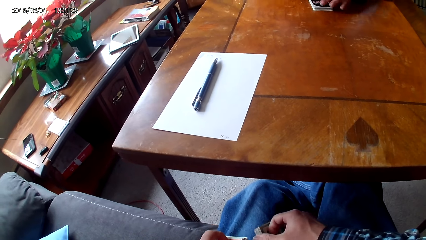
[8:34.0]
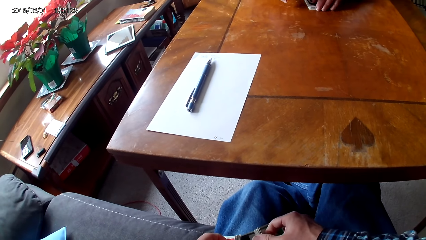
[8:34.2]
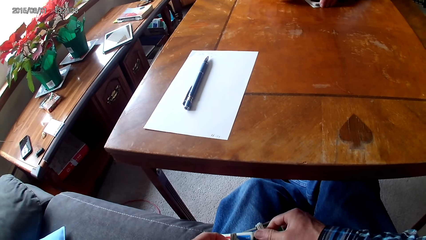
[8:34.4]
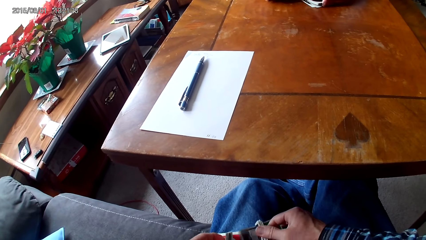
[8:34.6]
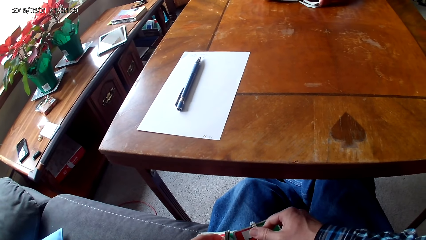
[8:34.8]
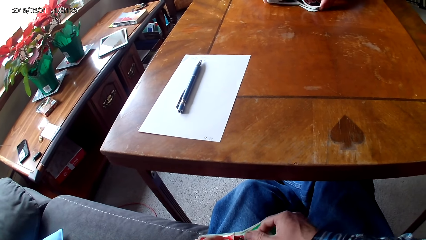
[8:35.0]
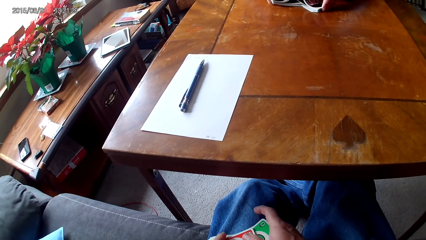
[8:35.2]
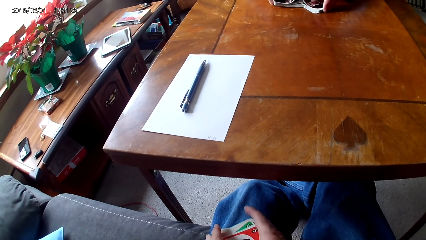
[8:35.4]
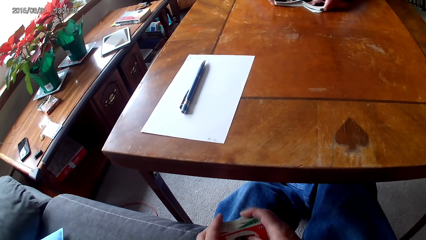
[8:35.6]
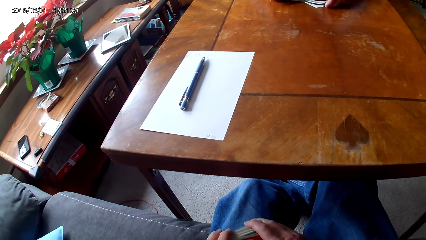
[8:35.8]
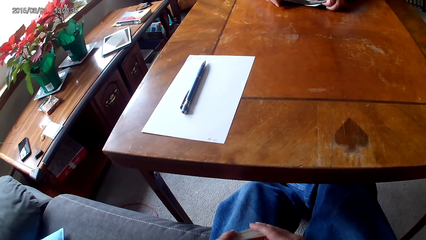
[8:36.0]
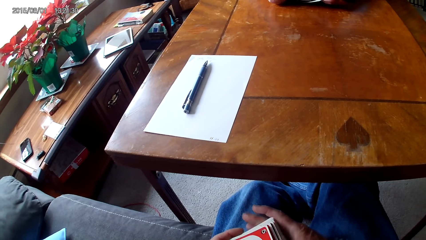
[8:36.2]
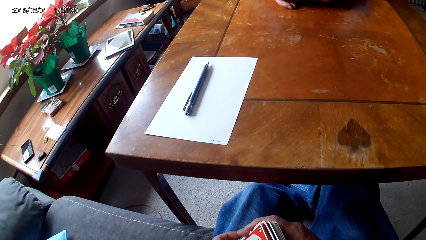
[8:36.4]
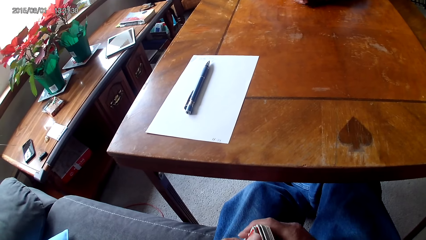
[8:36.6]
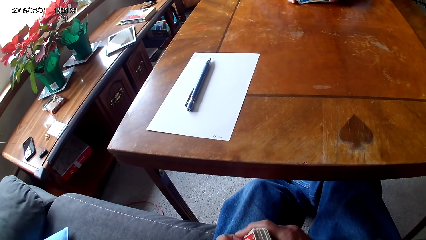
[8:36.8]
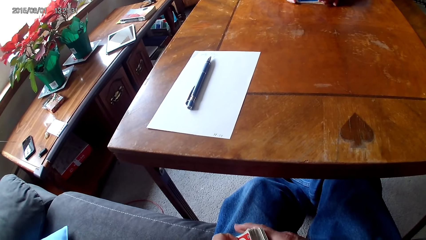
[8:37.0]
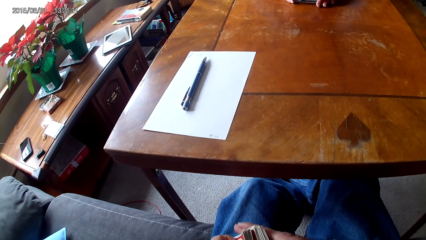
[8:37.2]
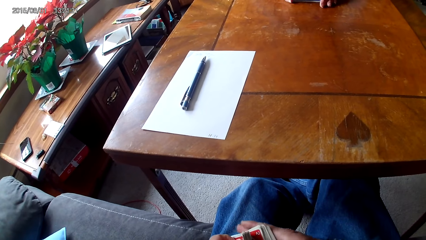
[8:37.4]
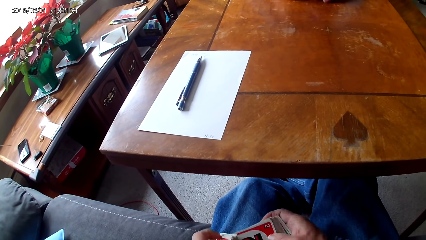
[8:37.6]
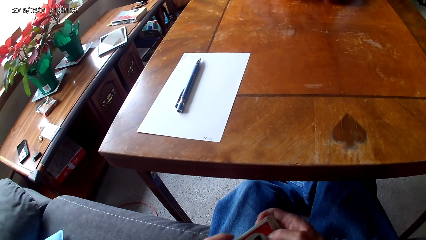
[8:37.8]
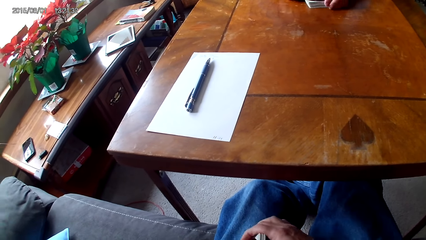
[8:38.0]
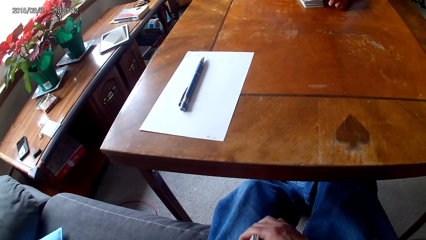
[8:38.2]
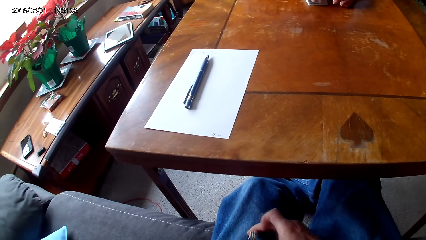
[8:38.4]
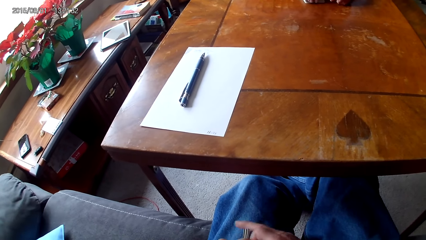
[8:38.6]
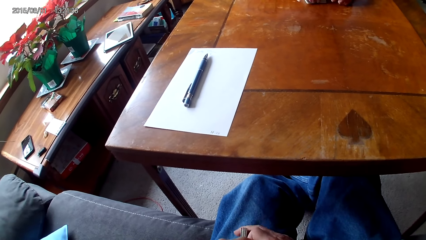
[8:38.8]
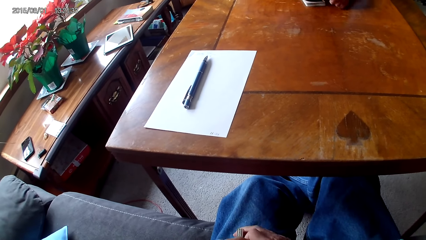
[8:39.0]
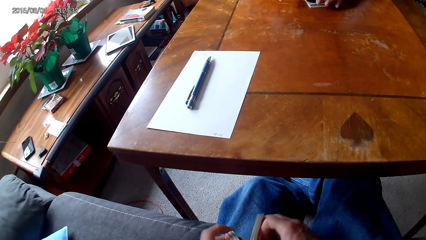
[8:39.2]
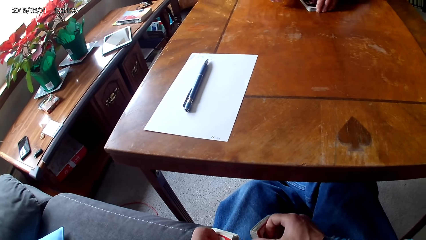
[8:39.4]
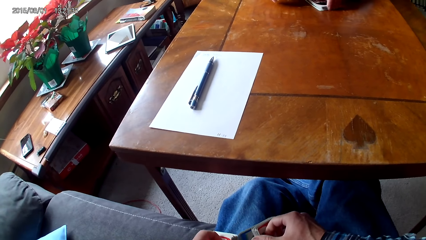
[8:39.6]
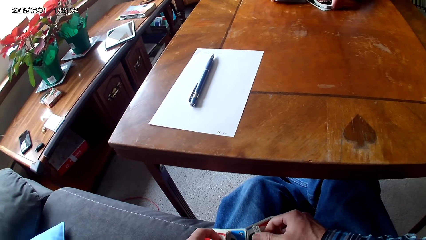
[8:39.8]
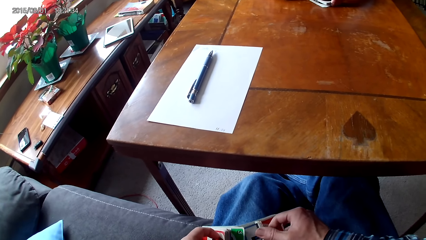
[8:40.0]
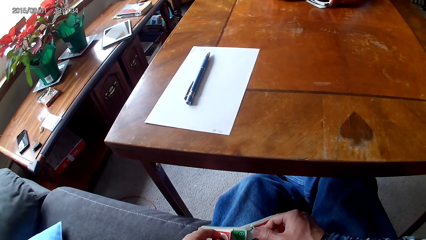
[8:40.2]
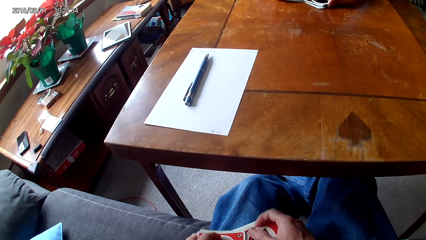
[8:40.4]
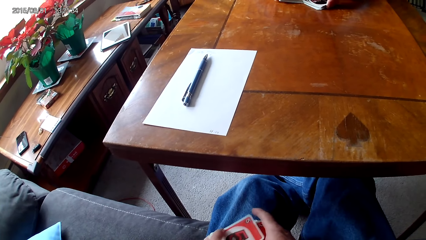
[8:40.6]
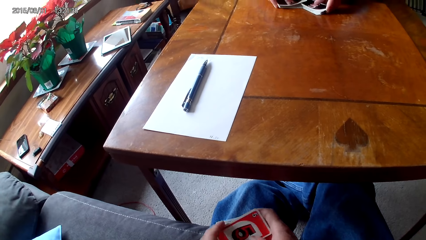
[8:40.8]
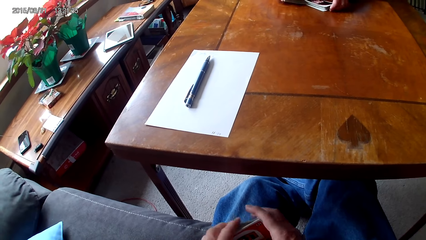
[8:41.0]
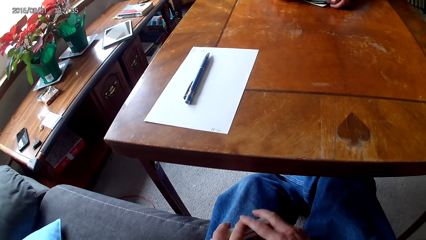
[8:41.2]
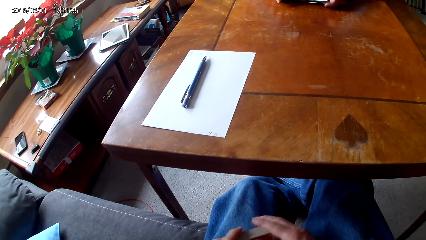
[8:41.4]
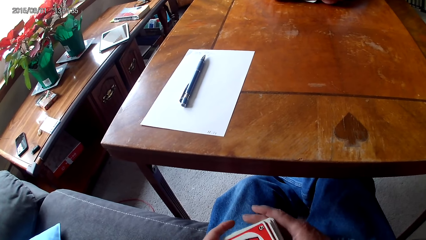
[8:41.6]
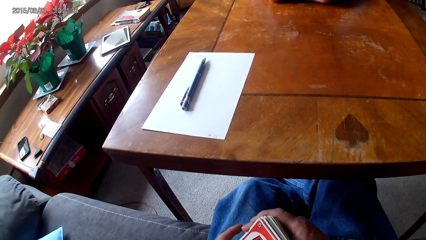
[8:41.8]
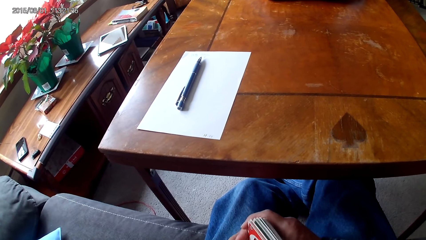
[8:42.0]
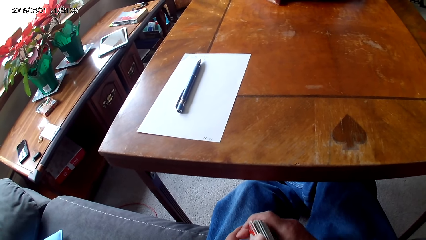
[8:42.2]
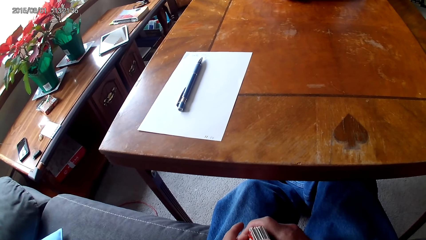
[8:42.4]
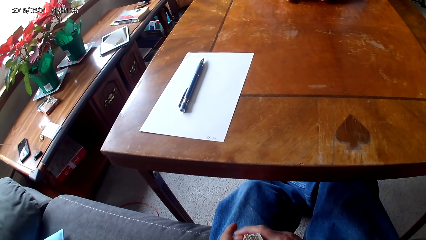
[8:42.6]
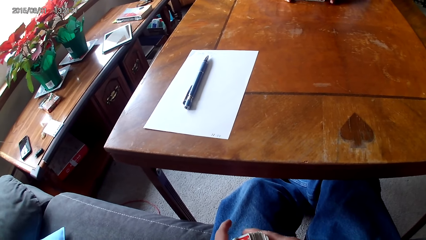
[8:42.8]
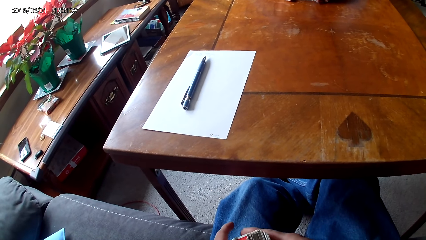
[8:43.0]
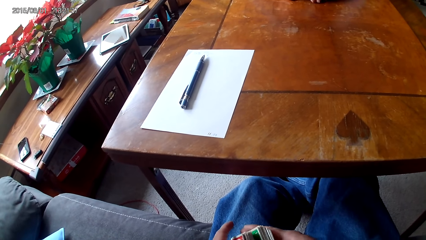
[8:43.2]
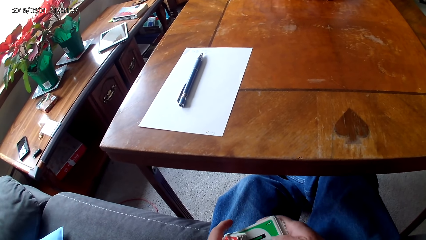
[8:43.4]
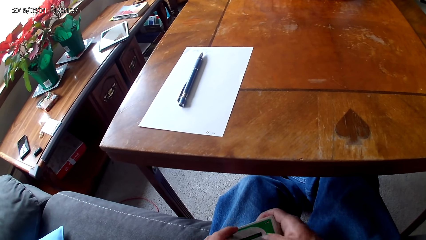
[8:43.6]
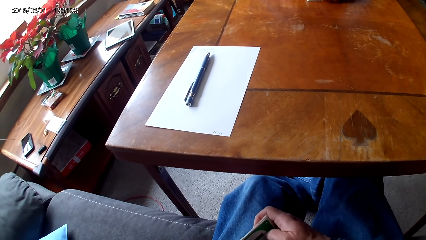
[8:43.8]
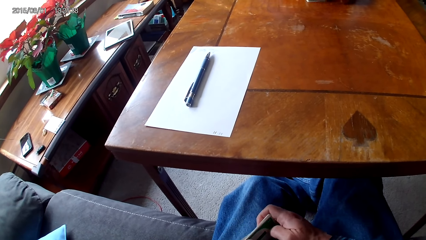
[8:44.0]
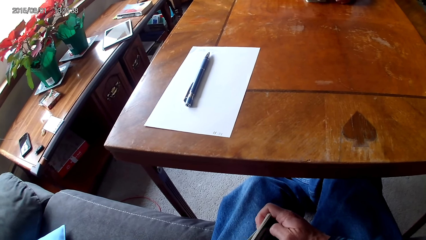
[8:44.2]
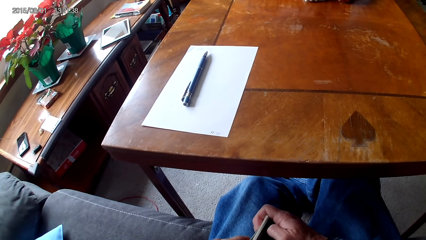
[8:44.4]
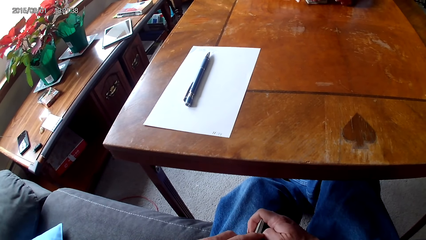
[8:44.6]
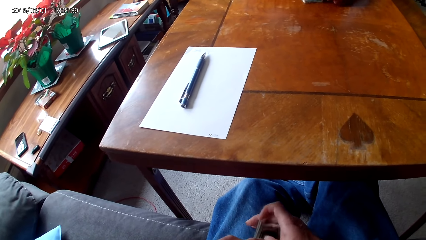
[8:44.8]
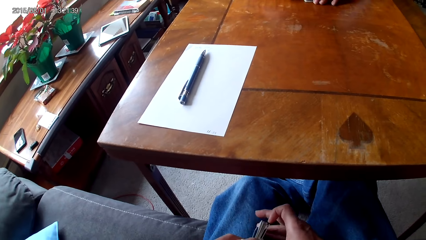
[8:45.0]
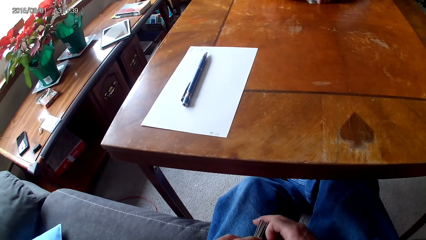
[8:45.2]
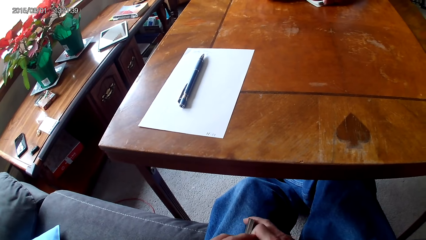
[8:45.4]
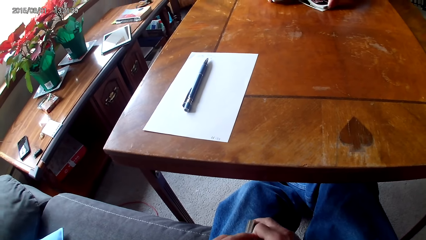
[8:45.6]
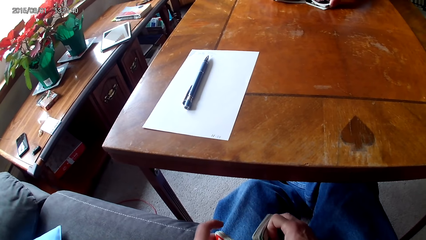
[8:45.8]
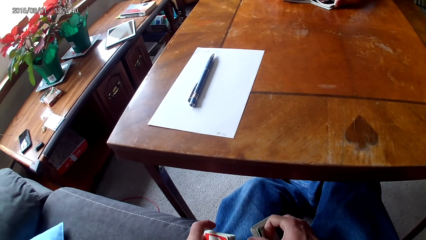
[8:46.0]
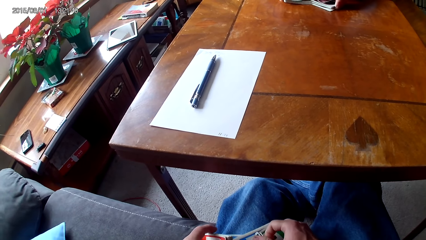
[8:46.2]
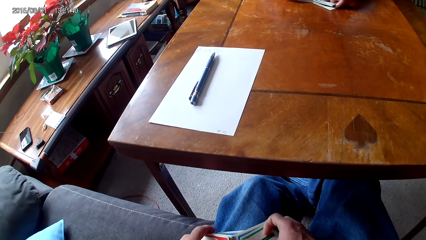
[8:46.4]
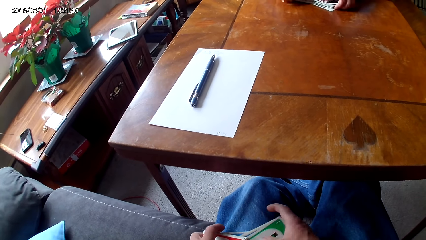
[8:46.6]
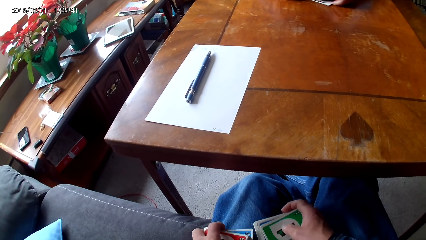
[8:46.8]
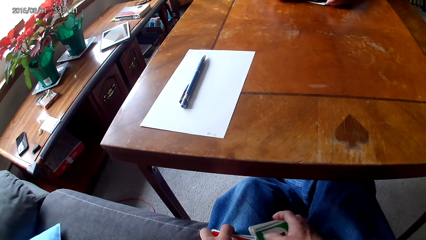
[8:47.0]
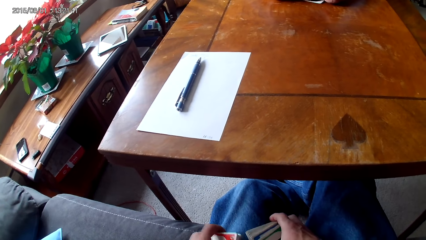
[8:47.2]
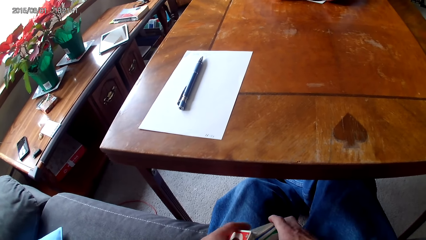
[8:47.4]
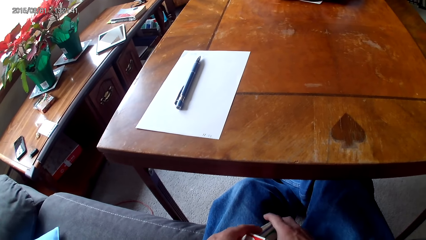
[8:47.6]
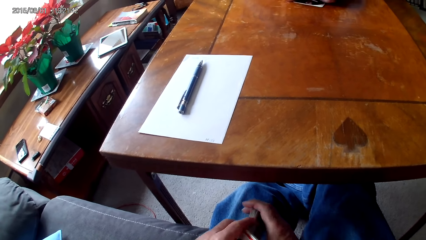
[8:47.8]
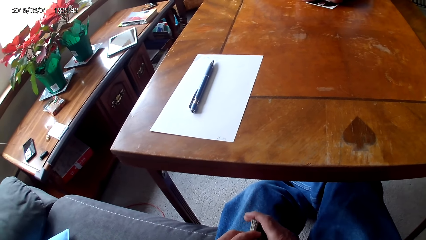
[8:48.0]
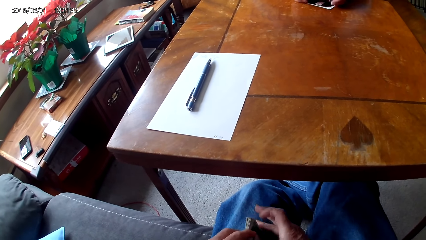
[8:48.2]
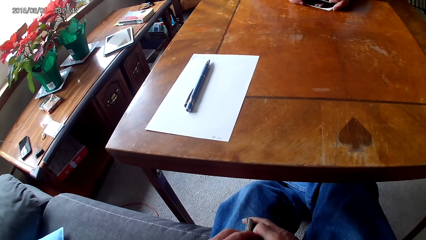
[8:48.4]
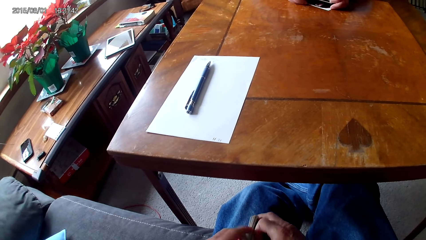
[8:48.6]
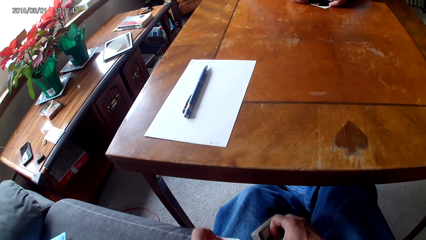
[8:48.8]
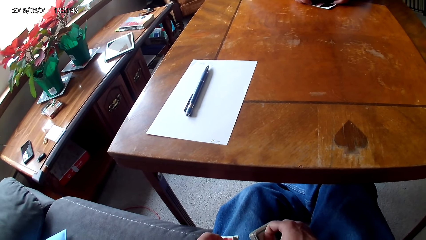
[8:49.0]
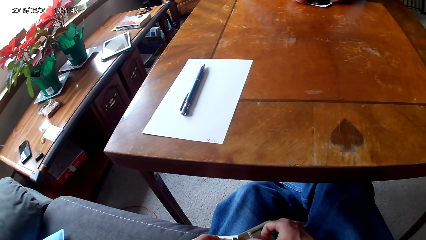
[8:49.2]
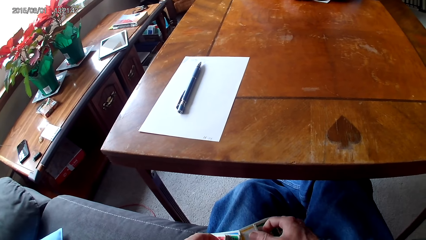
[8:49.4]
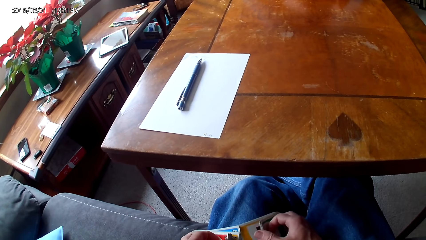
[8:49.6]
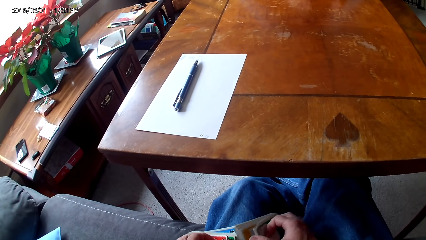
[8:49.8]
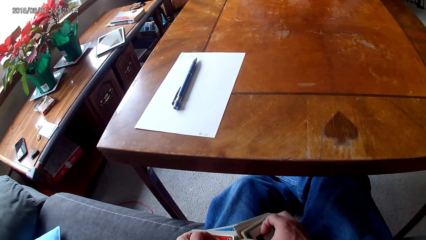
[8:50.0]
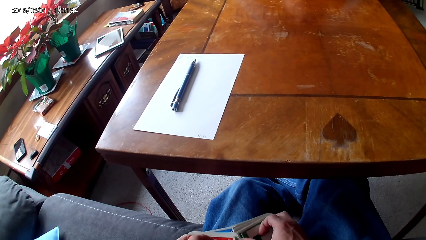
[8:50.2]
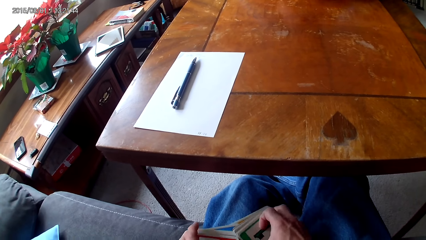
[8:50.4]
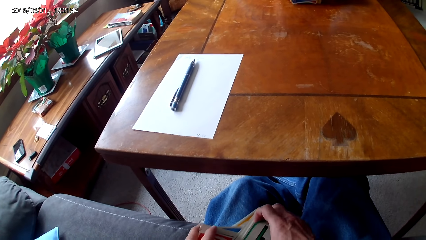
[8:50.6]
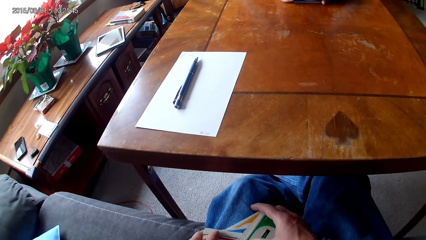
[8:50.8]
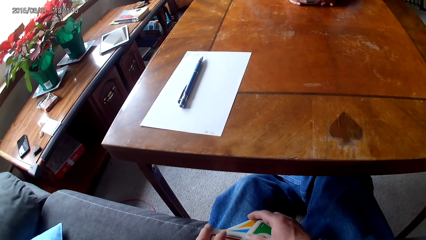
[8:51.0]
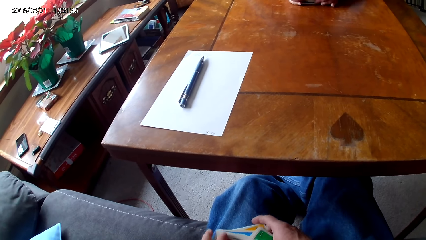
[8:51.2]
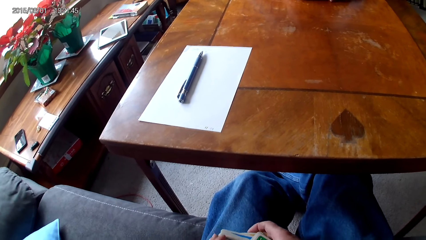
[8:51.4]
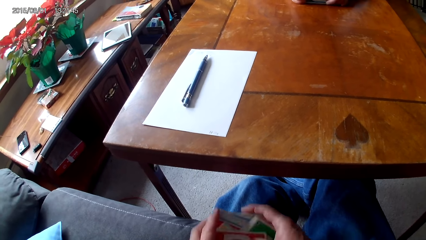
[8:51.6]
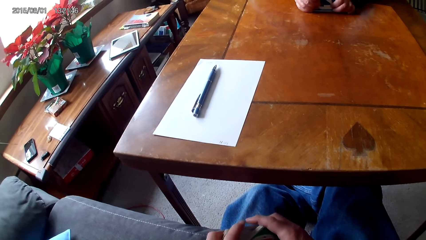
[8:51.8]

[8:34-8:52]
The camera wearer moves cards on a lap and holds the cards on the lap with hands. A woman picks cards on a table with hands and puts the cards on the table. The camera wearer separates the cards, moves the cards on the lap, holds the cards on the lap with hands, separates the cards, holds the cards on the lap with hands, and moves the cards on the lap.
